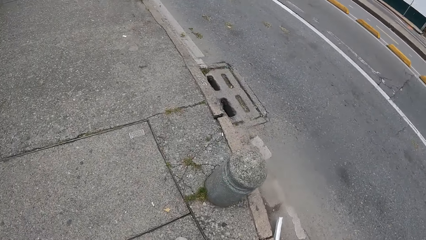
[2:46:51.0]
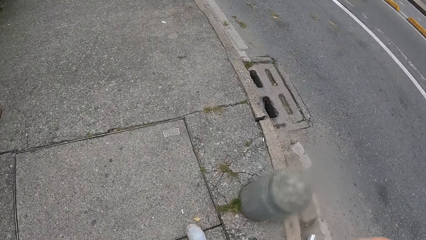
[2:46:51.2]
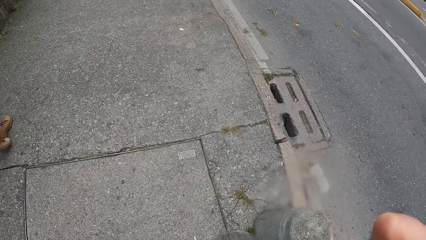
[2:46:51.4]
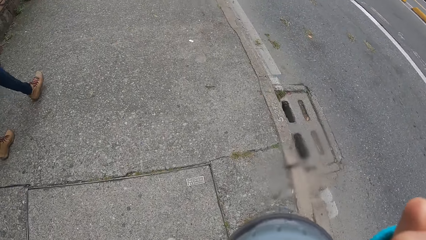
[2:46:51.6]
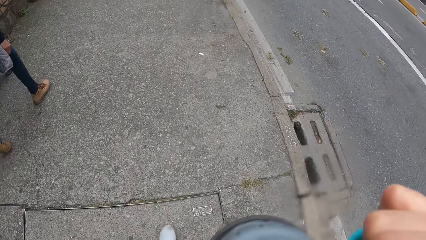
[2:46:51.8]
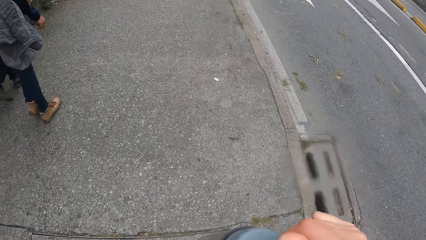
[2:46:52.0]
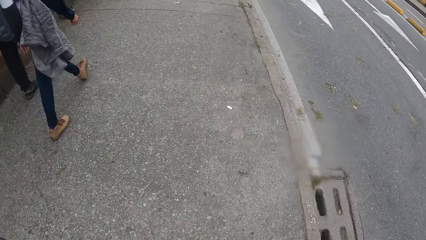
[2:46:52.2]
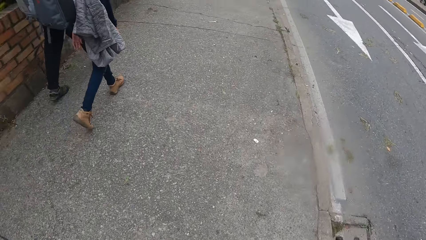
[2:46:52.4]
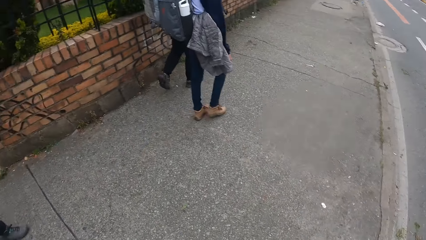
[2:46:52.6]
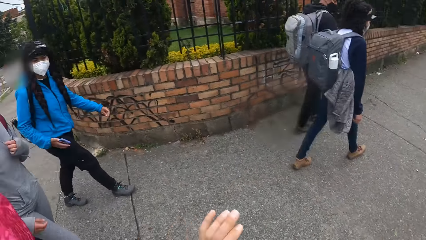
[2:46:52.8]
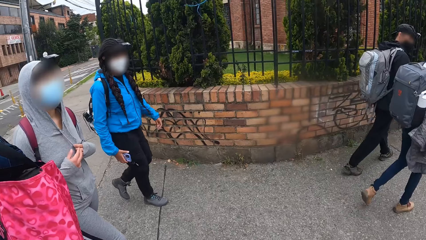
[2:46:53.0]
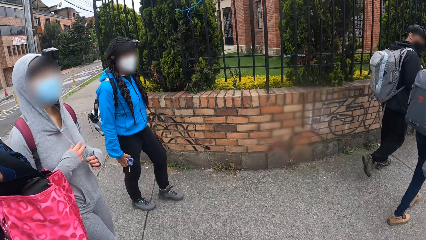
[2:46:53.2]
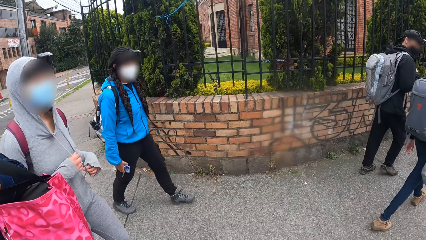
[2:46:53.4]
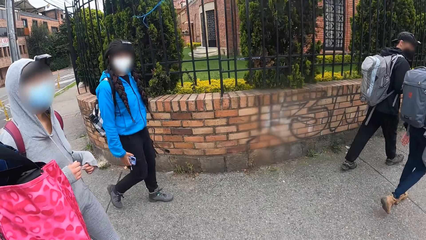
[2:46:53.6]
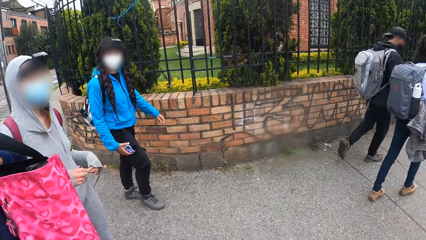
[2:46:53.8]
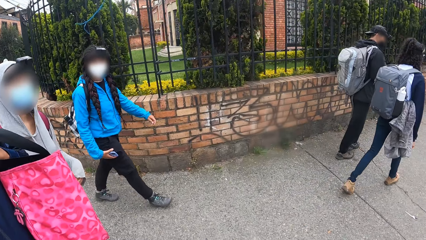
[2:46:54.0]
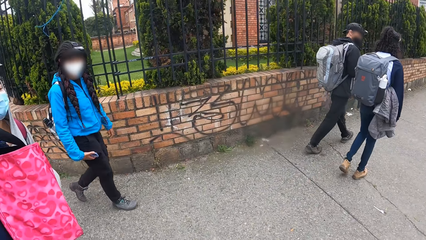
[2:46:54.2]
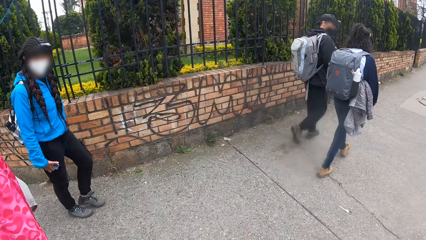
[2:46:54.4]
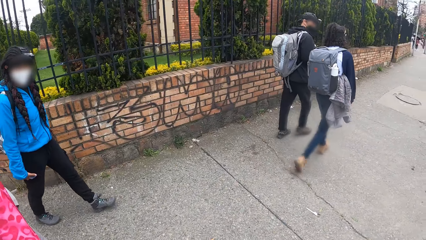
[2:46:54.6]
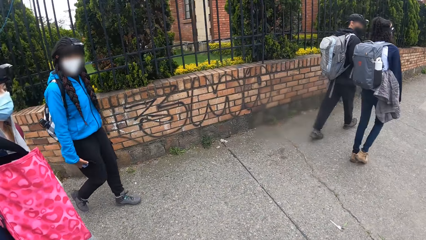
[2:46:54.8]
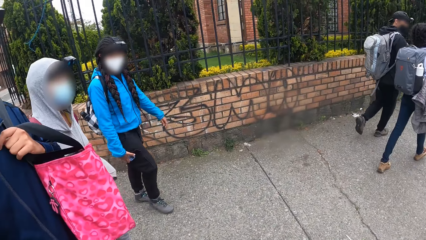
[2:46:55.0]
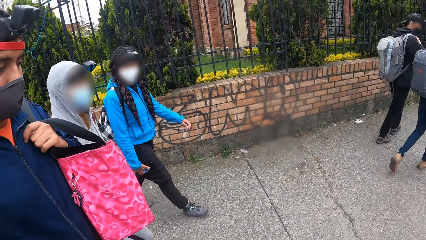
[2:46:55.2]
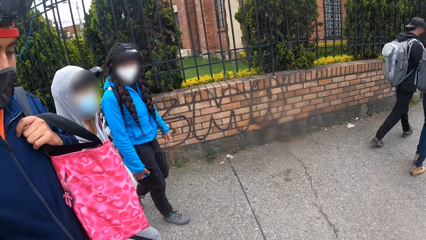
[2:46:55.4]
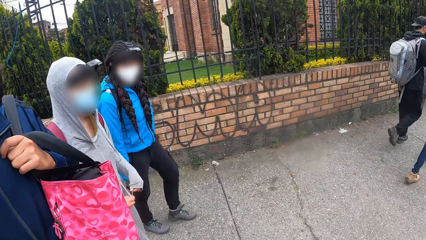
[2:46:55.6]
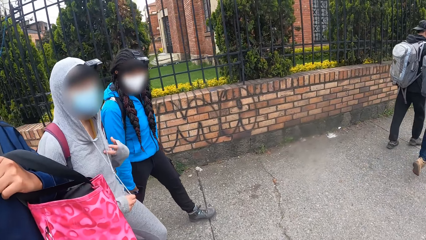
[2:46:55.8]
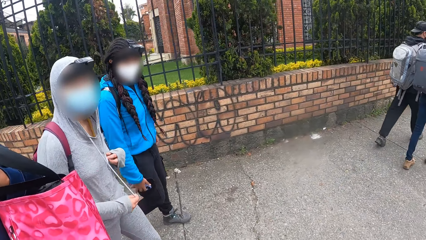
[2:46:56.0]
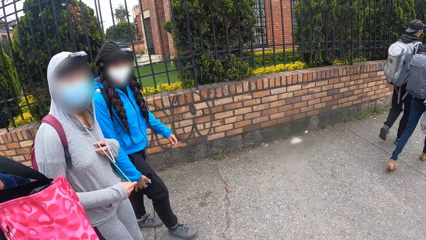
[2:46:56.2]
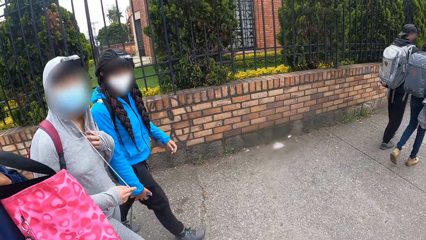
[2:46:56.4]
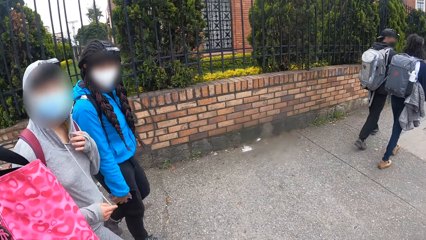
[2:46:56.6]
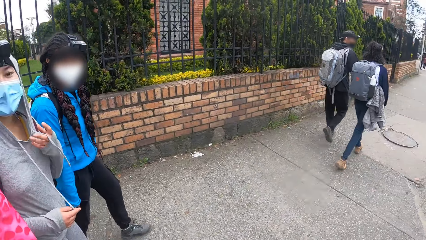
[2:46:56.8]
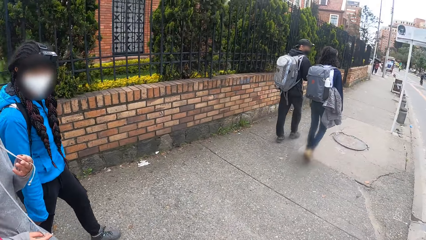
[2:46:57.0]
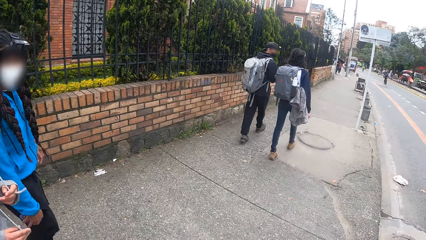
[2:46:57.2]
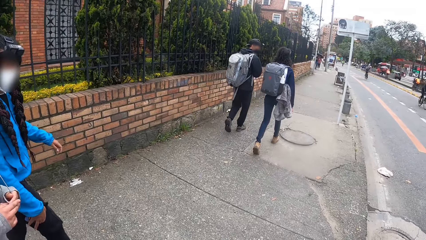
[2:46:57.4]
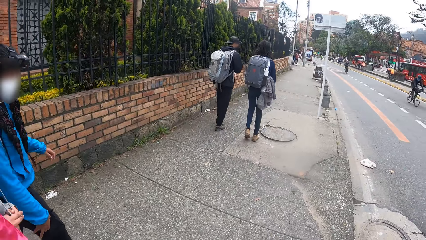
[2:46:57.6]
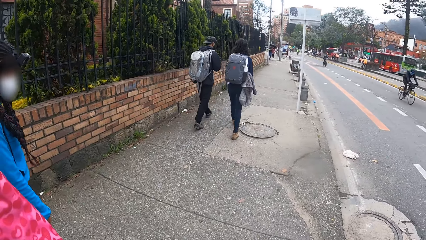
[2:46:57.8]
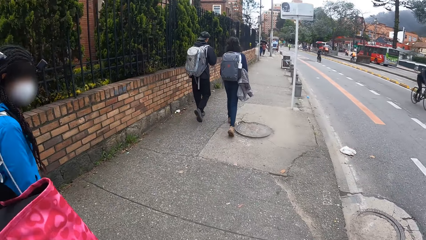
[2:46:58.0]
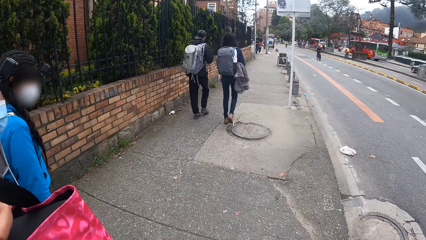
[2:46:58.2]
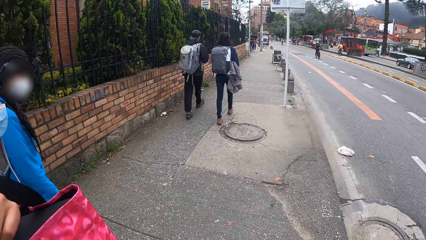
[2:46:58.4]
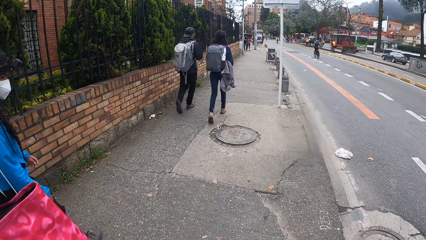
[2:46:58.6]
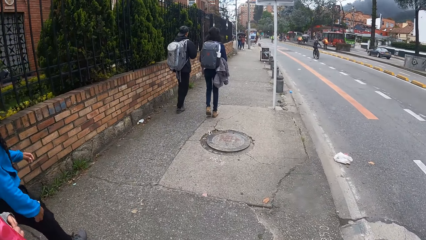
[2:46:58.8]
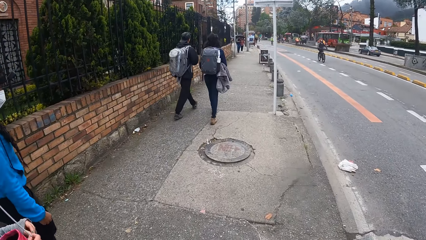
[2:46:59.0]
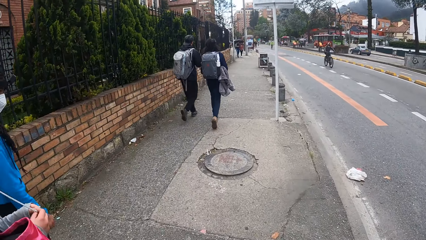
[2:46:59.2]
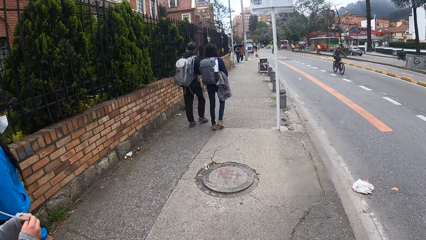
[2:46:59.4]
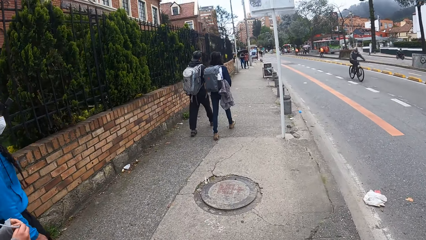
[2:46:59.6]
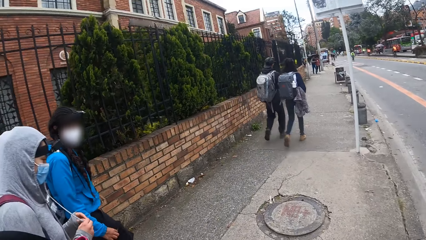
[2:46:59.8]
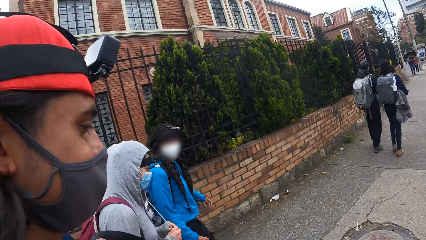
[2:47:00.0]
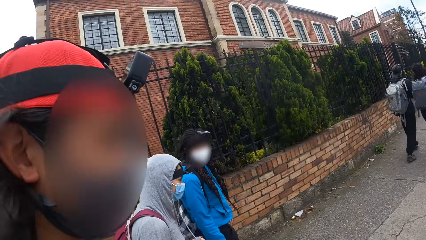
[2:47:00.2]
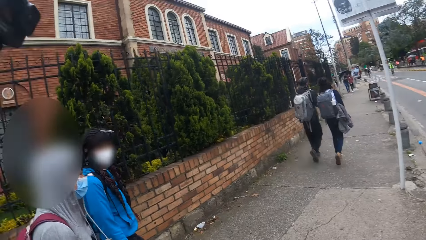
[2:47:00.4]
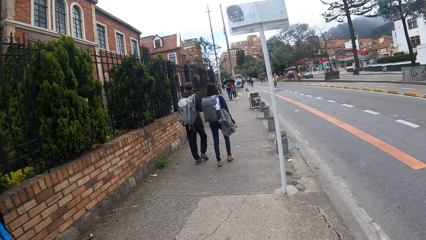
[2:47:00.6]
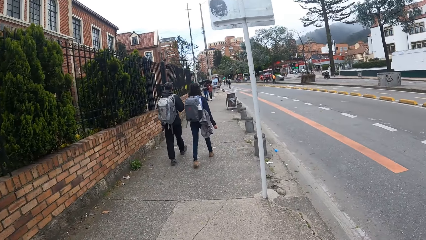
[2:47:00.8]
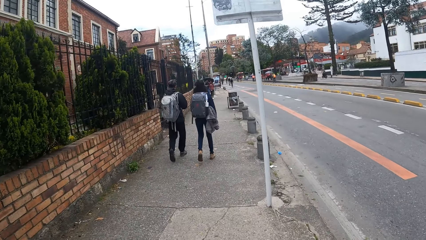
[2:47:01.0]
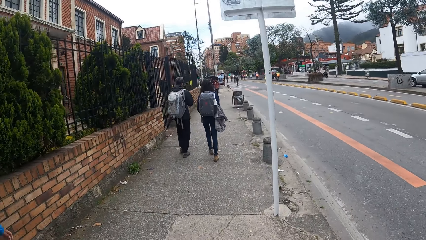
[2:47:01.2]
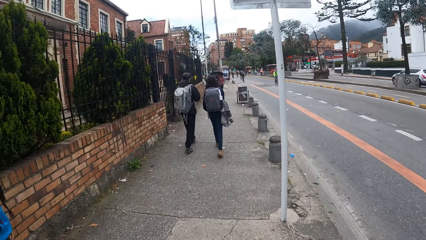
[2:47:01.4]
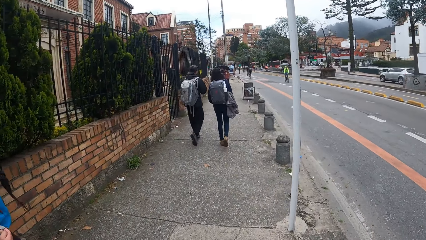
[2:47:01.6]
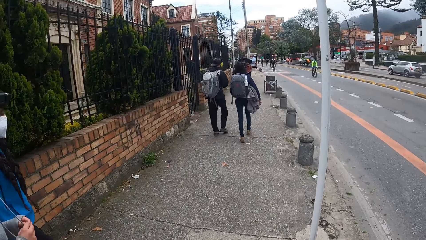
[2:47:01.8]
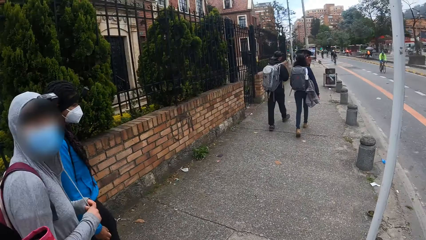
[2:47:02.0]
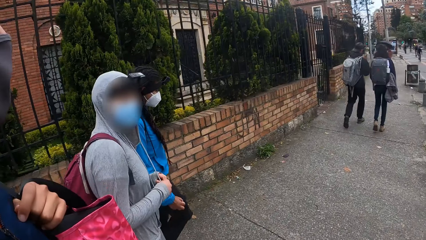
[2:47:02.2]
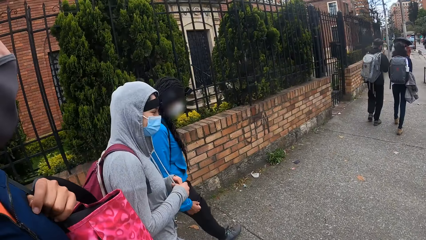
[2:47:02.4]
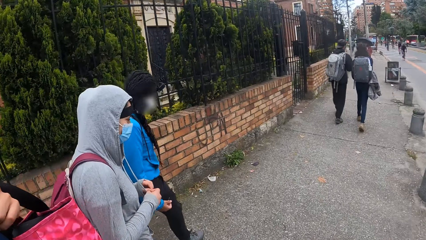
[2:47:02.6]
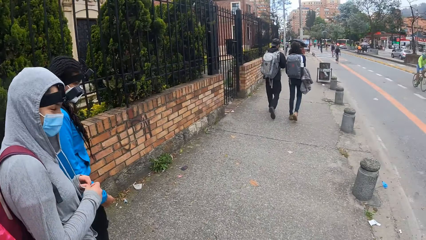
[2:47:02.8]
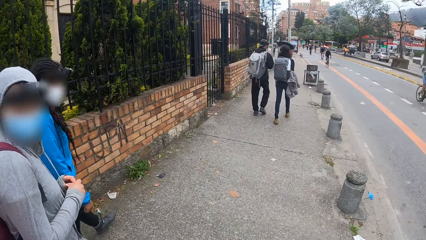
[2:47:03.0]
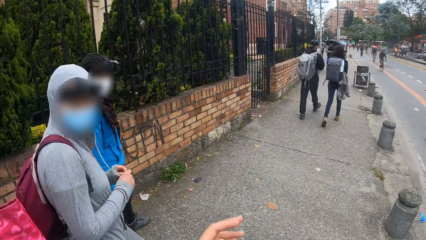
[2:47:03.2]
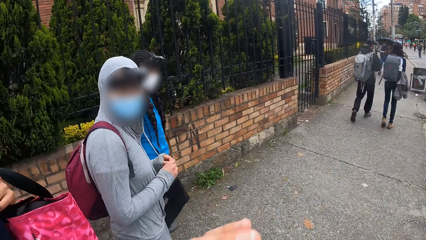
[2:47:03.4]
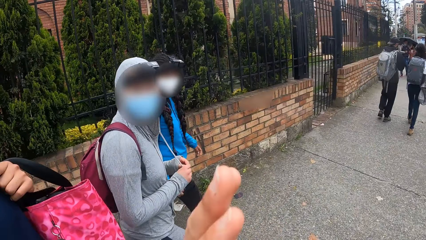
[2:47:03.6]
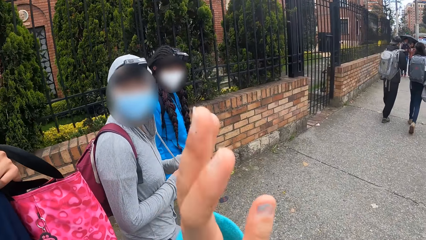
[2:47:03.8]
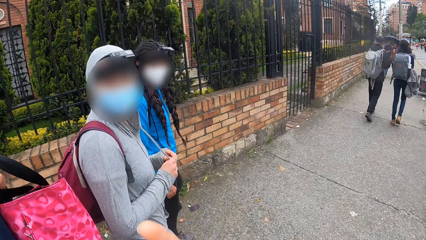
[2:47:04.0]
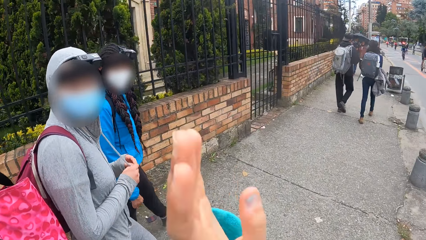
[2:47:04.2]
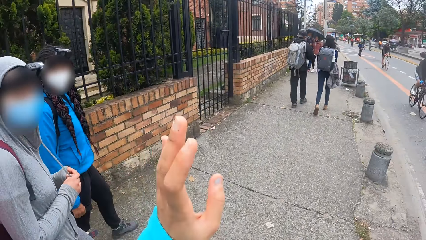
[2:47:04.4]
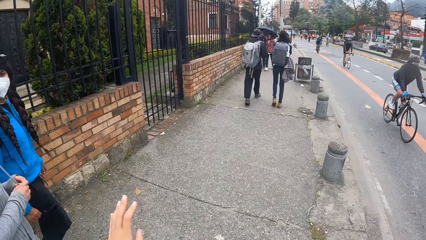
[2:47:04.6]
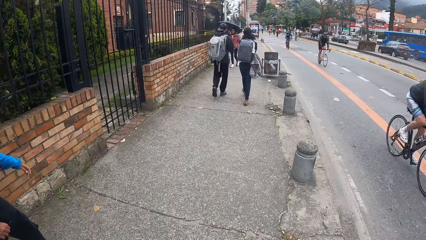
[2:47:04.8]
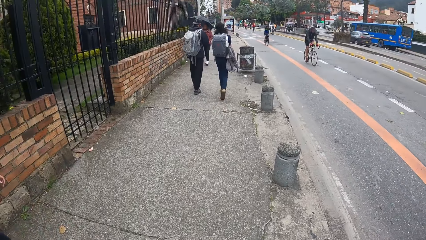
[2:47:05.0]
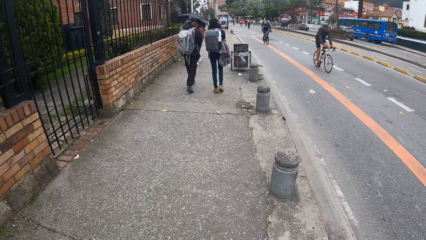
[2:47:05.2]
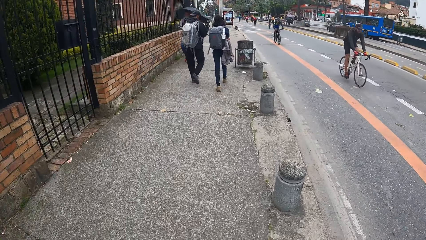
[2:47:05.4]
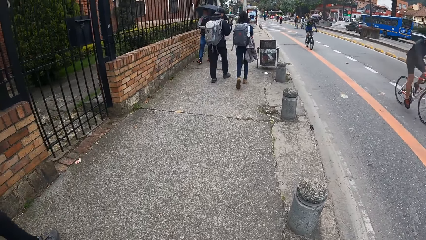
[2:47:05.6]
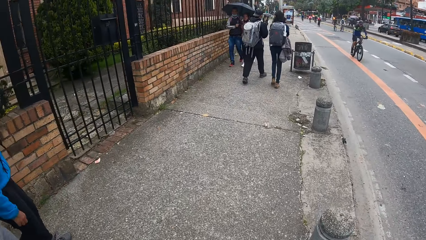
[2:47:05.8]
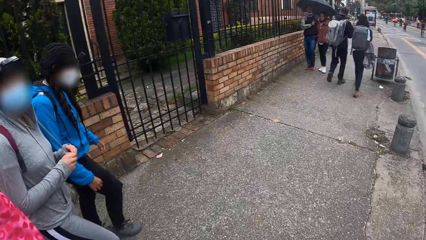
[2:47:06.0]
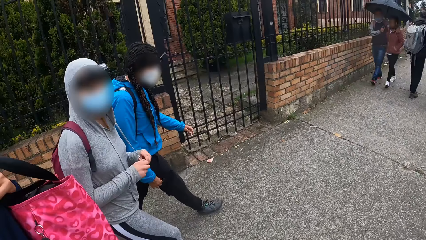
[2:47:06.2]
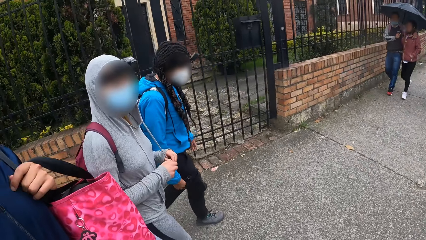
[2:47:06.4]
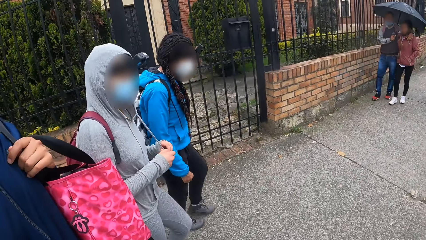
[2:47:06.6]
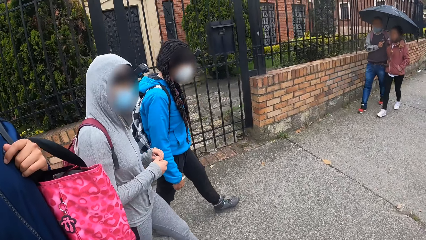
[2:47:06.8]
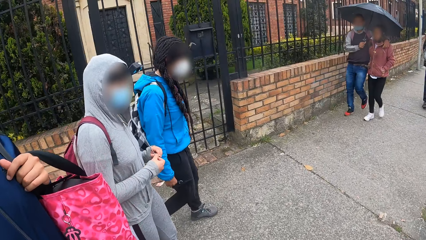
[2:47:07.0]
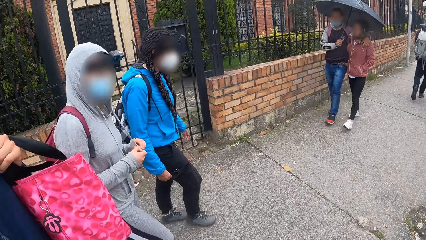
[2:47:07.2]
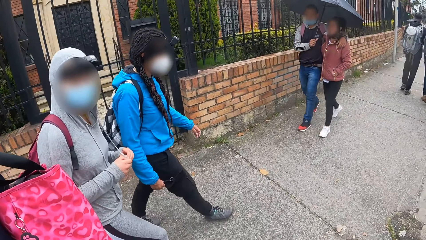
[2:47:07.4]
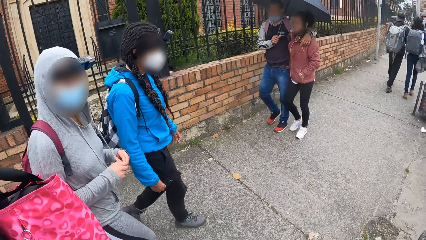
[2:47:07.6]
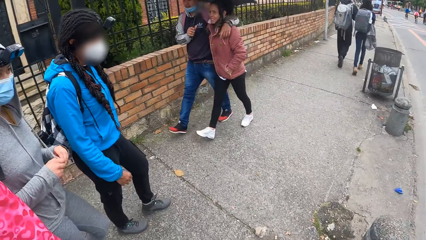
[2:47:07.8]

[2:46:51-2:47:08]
The camera wearer looks at the road. She lowers her right hand. She turns around. A woman pulls the rope on a hoodie with her hands. She holds a thread on the sweater. The woman, another person and a third person walk beside the camera wearer. The woman holds the thread on the sweater. The camera wearer walks on the pavement. She looks at the third person. She turns around. She walks on the pavement. She looks at the third person and the woman. She makes hand gestures with her left hand. She looks at the third person, the woman and the other person.
